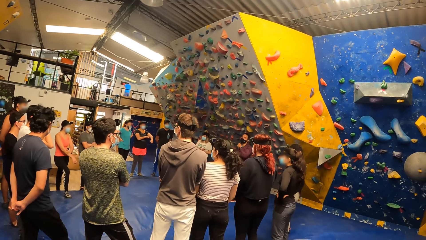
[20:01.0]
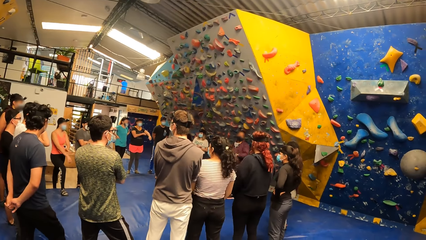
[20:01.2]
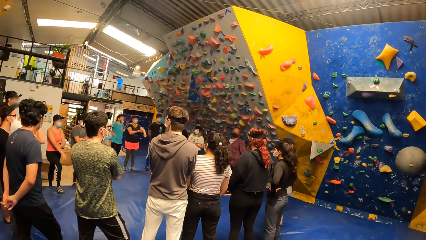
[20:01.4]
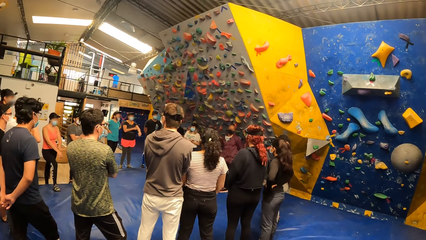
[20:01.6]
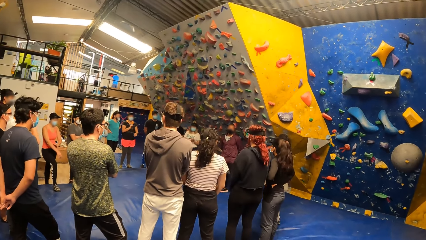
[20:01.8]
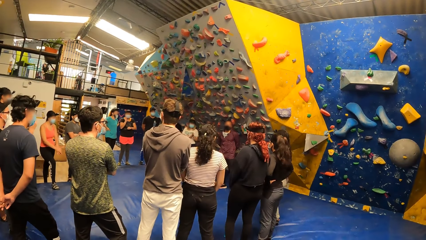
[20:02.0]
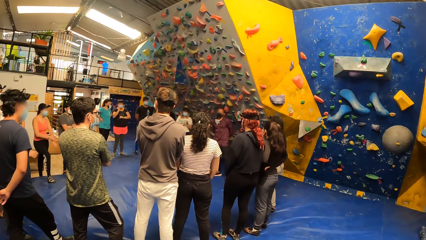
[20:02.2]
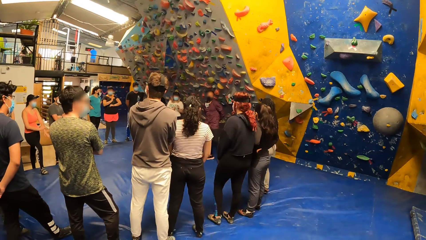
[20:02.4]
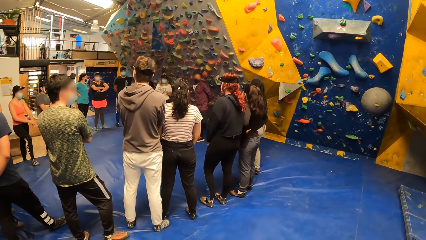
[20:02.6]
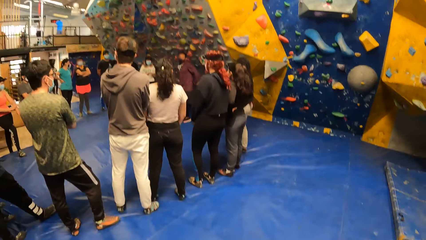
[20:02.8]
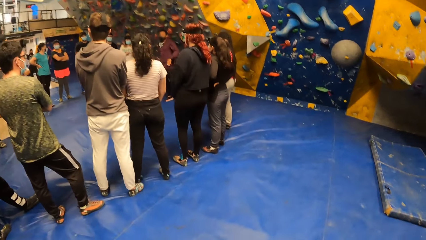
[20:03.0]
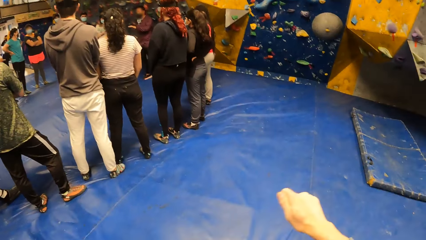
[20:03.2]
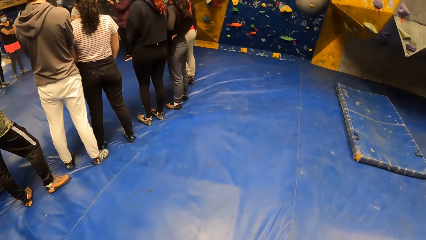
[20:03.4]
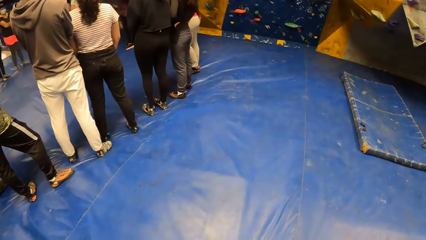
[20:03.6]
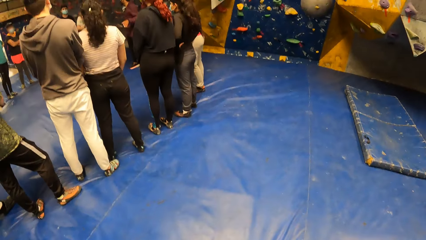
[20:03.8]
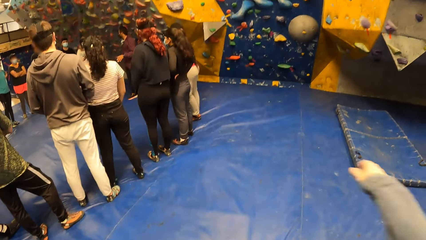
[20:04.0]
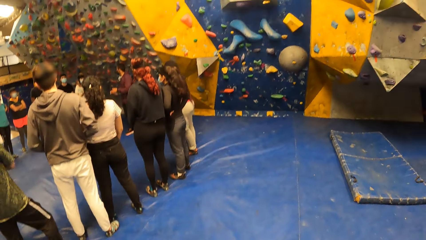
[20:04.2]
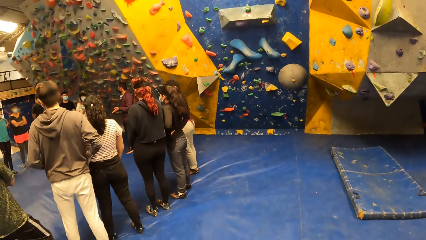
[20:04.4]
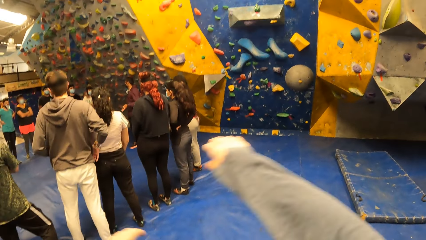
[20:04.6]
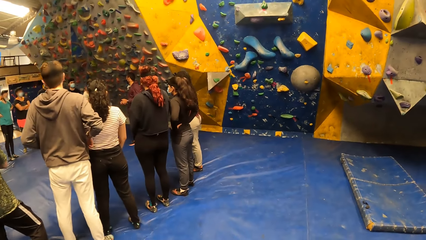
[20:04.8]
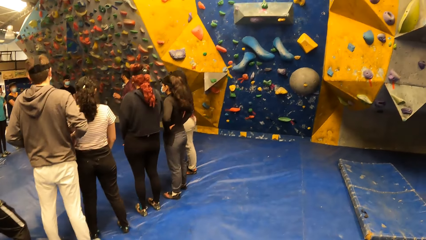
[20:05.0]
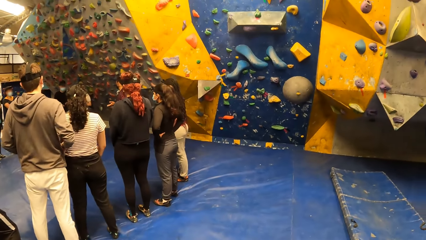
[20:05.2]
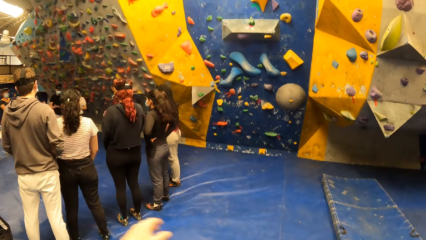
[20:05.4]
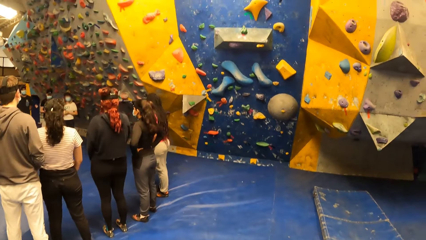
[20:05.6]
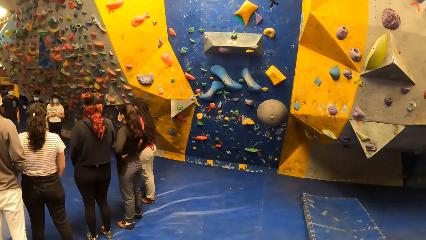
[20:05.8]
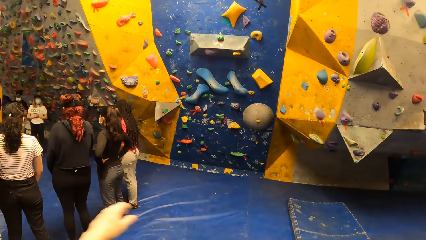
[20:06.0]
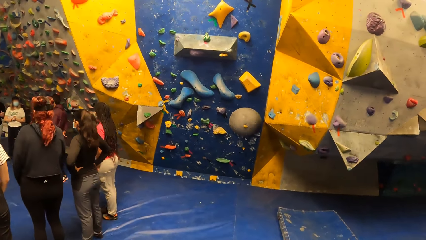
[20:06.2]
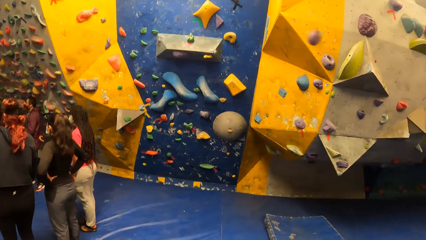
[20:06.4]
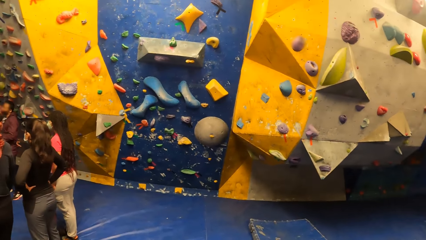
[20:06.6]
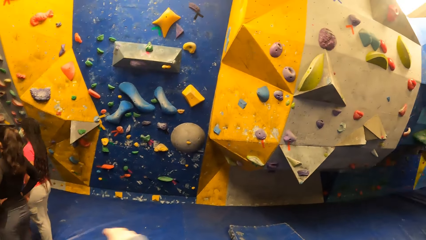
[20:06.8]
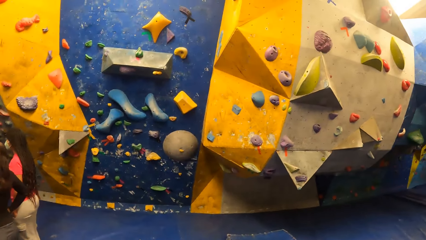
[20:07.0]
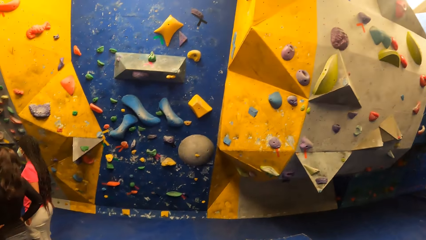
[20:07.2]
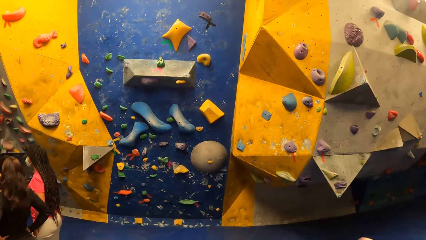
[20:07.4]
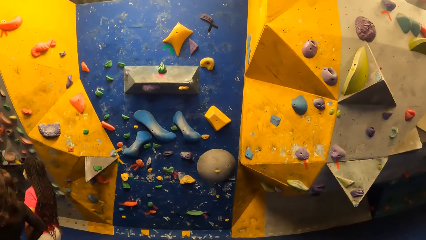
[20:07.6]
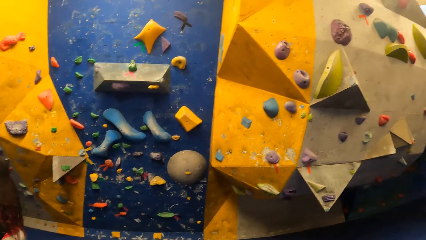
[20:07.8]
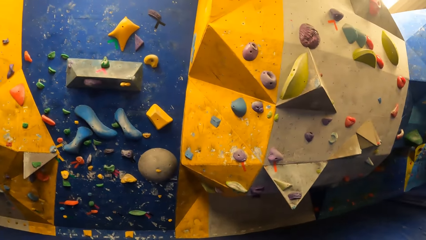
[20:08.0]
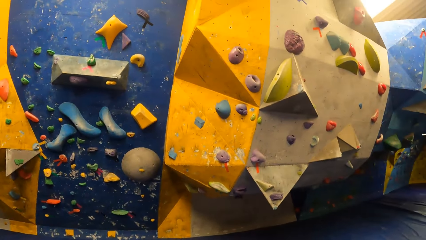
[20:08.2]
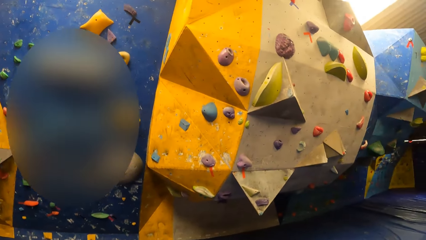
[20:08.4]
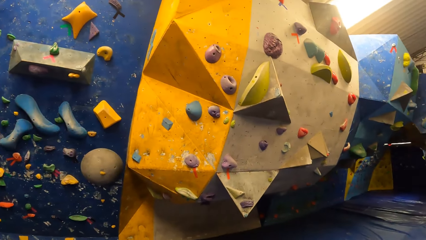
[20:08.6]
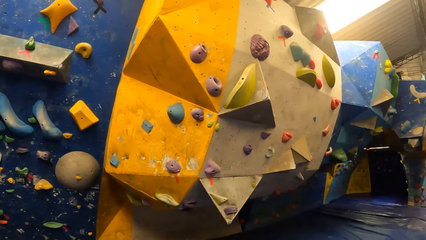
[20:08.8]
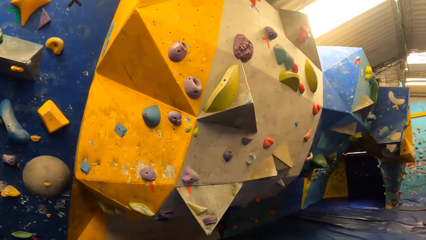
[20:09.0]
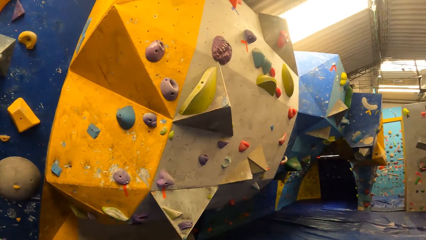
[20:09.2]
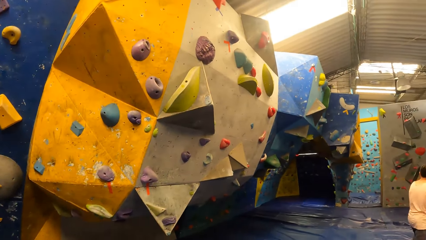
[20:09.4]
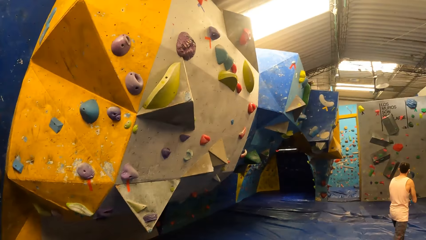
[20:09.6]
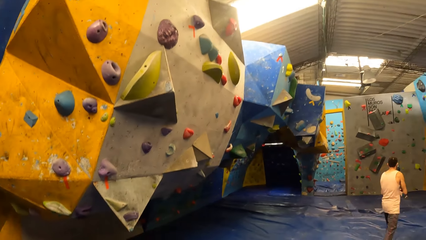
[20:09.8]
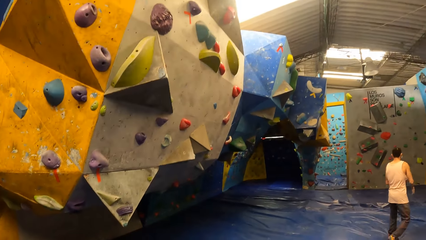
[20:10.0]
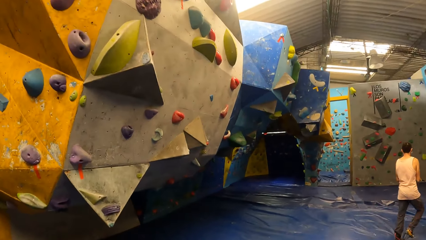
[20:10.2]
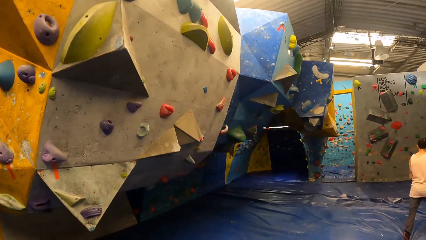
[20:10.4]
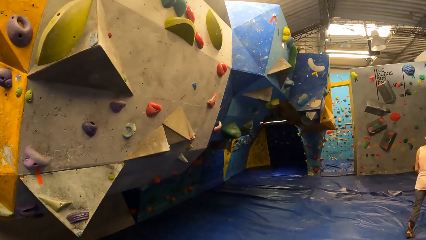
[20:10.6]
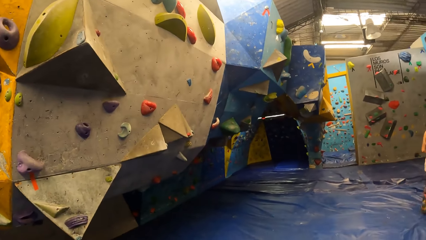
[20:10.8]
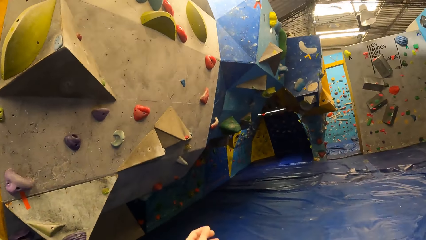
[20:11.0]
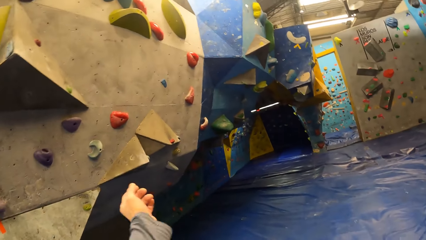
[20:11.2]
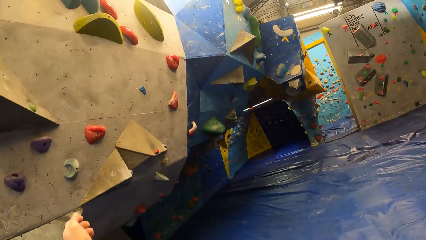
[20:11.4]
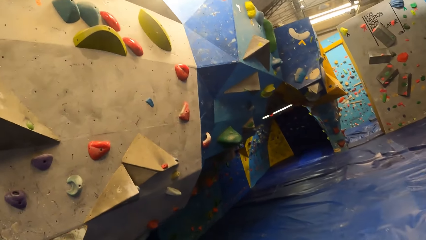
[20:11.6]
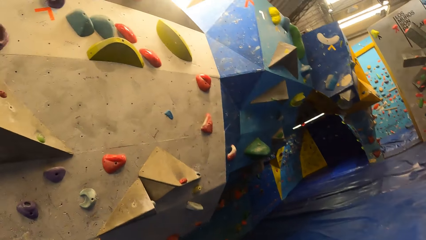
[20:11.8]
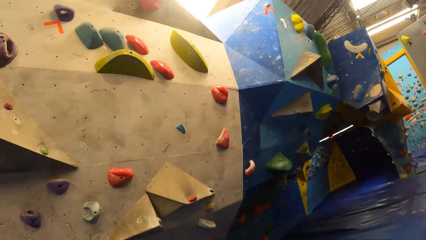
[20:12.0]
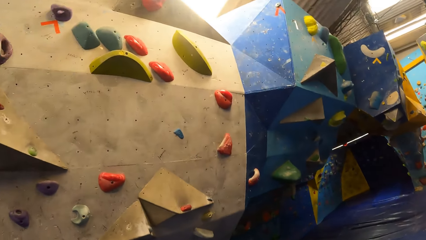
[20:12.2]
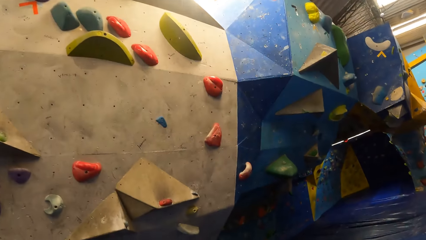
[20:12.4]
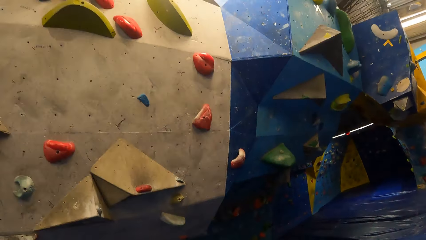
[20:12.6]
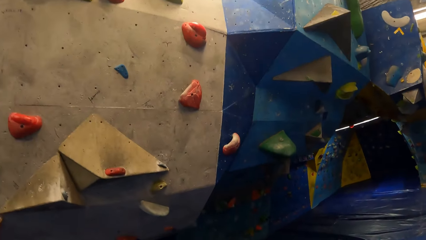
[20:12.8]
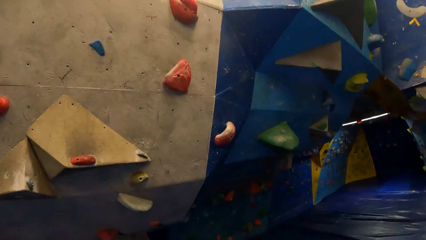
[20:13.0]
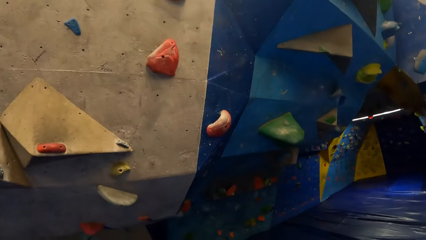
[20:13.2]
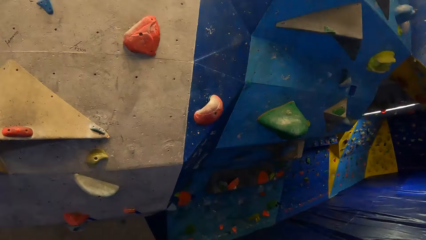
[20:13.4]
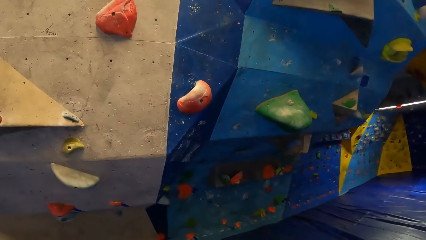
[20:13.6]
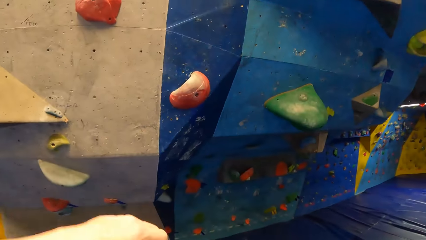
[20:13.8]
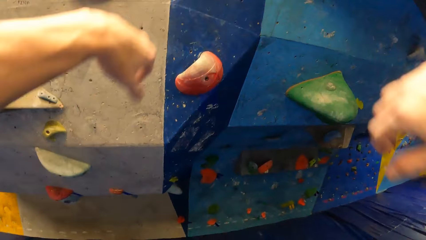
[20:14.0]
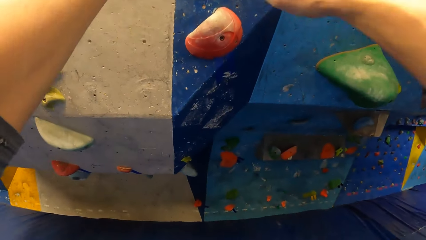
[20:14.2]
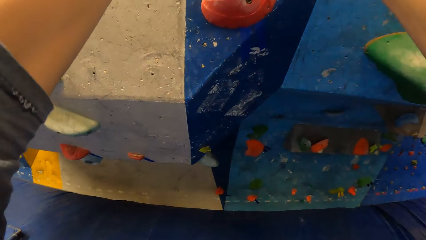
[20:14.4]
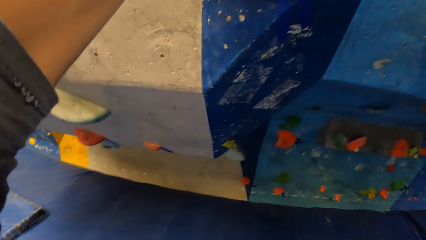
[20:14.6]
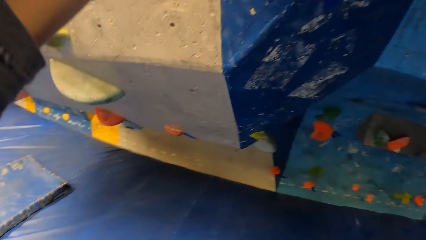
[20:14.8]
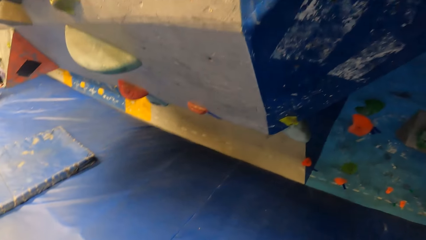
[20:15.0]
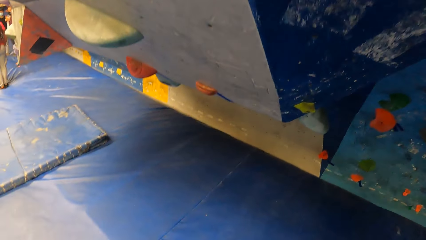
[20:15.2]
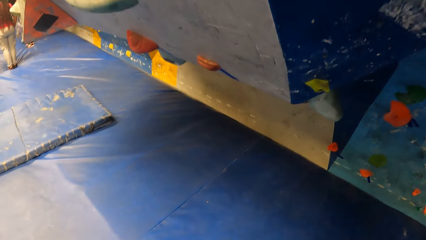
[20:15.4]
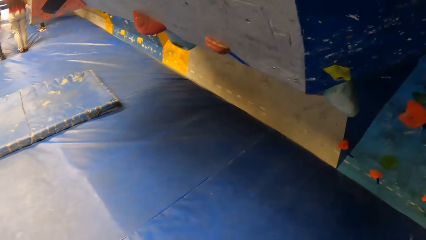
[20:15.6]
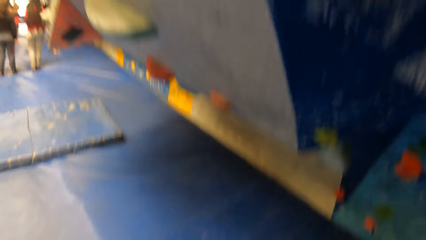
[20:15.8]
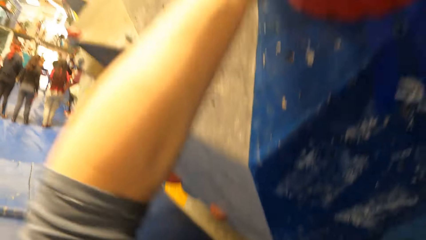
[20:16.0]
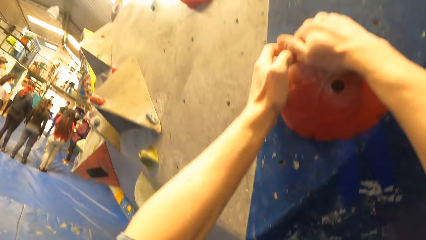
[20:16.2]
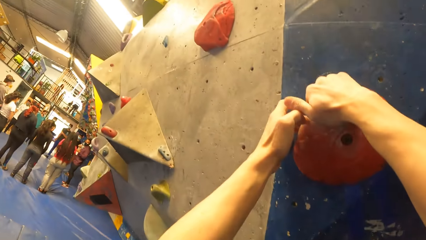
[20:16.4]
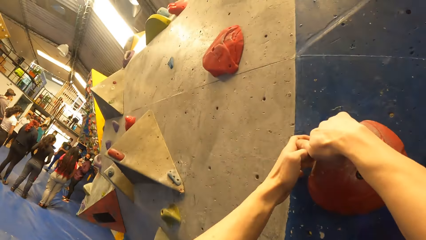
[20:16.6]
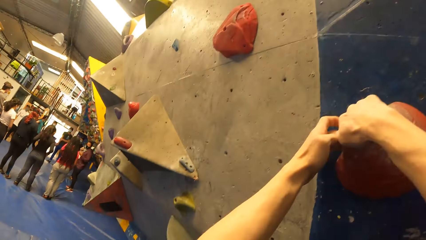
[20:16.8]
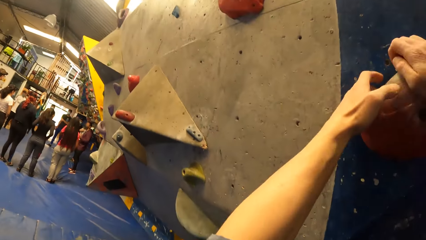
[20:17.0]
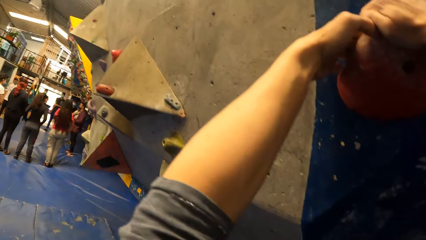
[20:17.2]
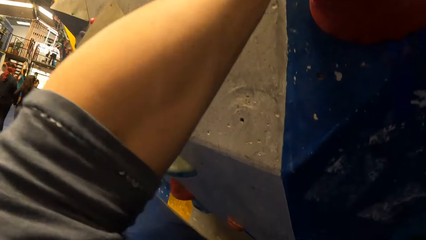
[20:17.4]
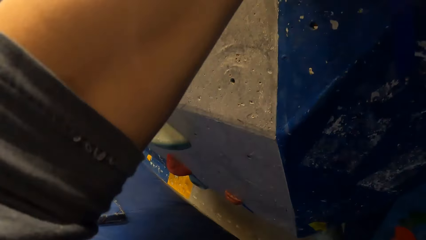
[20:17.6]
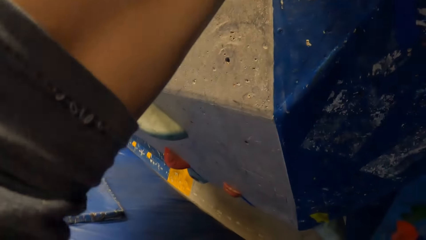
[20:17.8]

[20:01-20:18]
The camera wearer stares at people. He stretches his hands. He does exercise. He moves towards a climbing wall. He holds a climbing hold with both his hands on the climbing wall.
